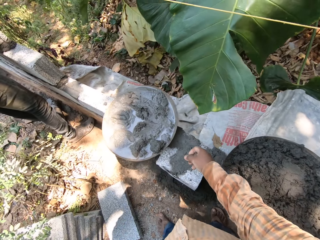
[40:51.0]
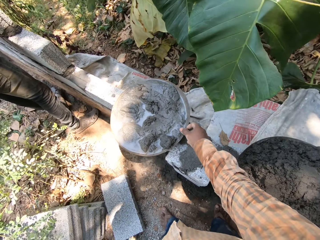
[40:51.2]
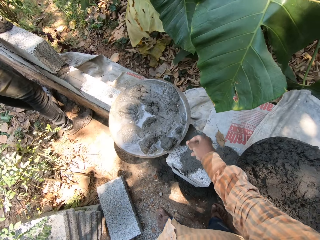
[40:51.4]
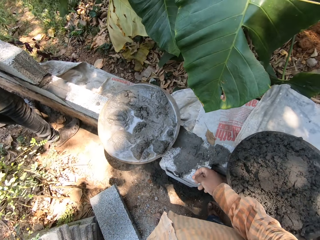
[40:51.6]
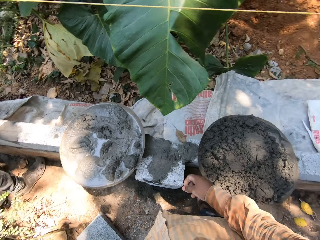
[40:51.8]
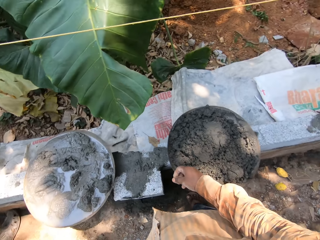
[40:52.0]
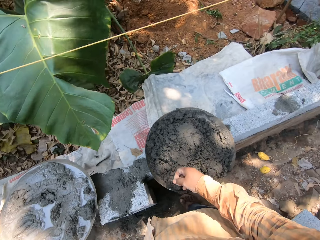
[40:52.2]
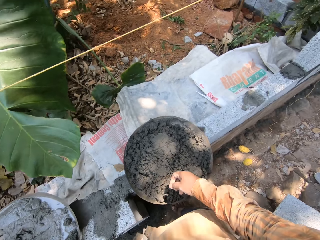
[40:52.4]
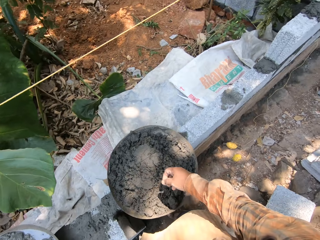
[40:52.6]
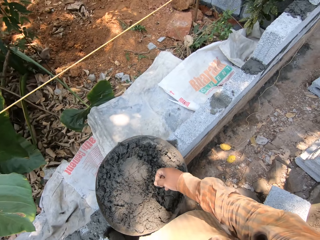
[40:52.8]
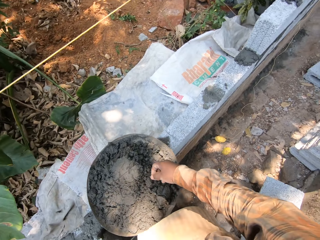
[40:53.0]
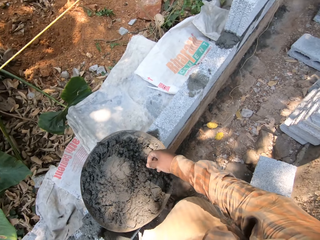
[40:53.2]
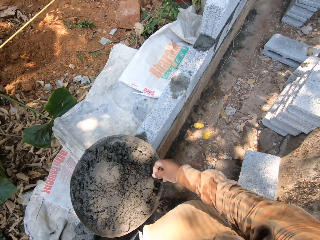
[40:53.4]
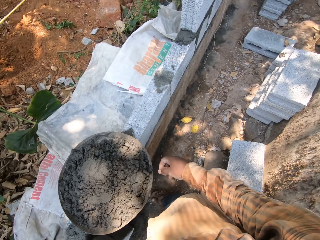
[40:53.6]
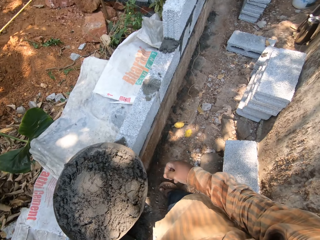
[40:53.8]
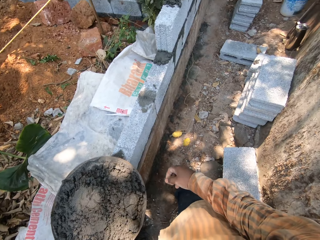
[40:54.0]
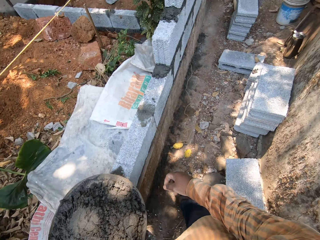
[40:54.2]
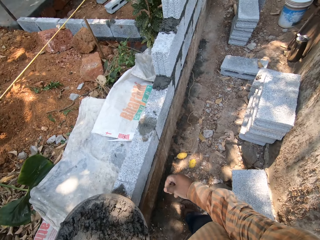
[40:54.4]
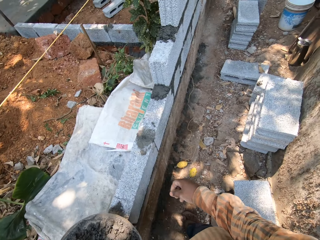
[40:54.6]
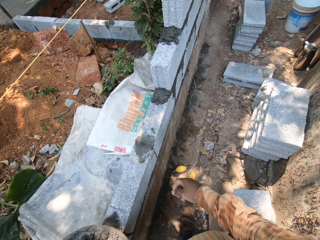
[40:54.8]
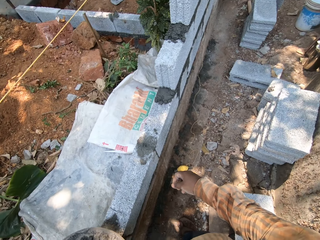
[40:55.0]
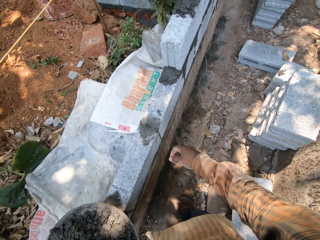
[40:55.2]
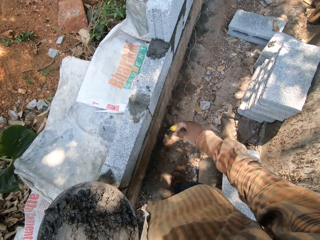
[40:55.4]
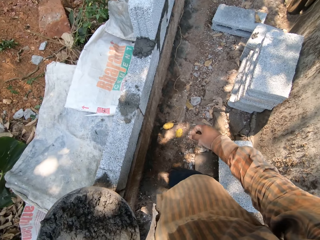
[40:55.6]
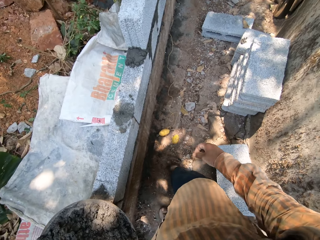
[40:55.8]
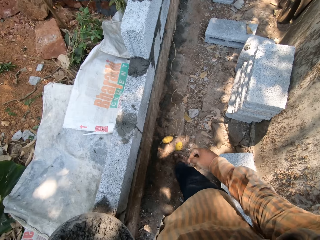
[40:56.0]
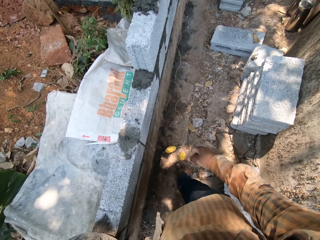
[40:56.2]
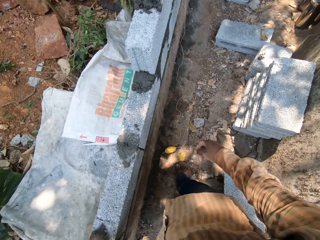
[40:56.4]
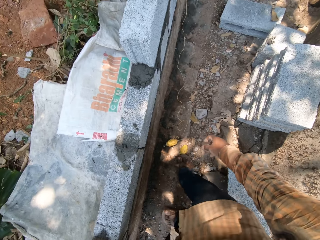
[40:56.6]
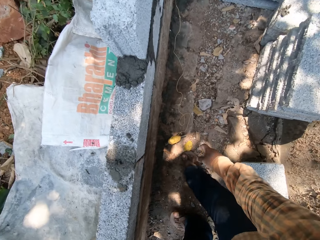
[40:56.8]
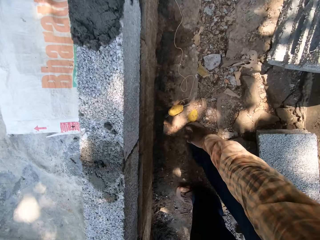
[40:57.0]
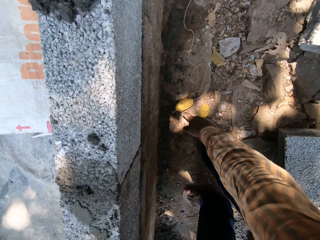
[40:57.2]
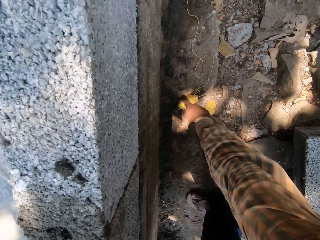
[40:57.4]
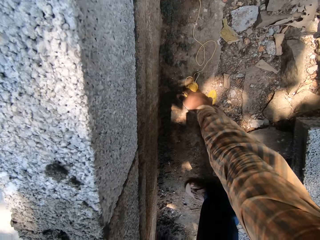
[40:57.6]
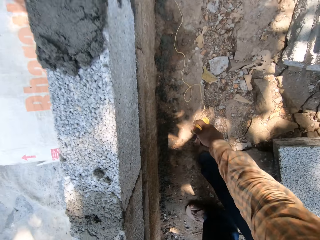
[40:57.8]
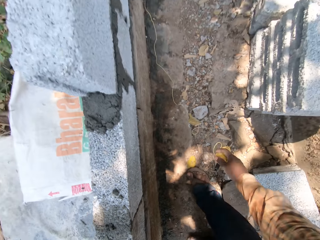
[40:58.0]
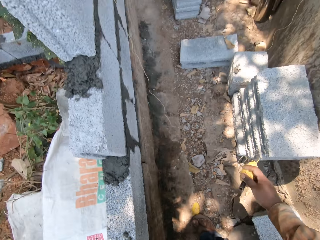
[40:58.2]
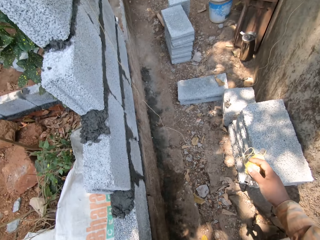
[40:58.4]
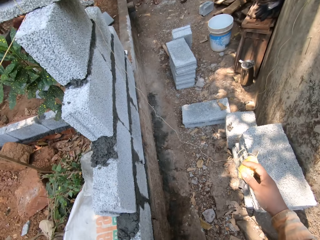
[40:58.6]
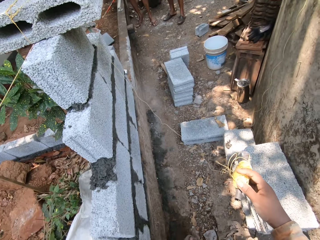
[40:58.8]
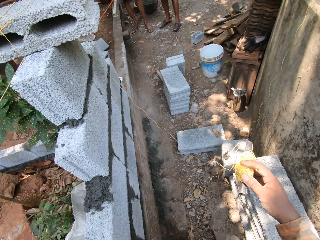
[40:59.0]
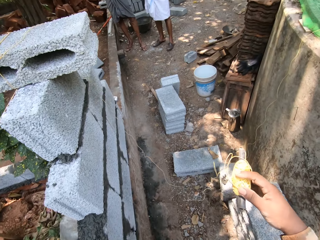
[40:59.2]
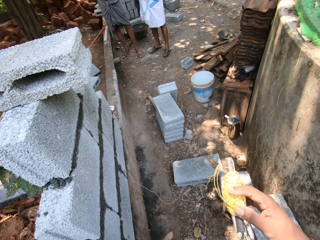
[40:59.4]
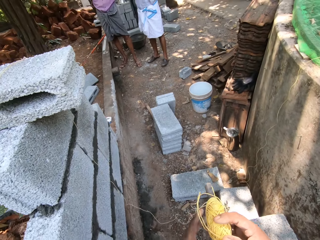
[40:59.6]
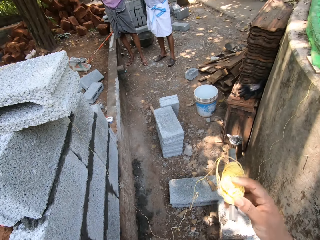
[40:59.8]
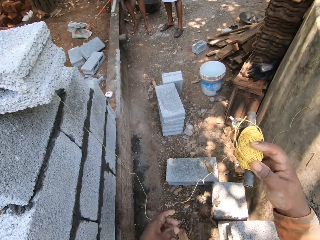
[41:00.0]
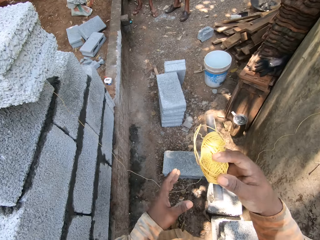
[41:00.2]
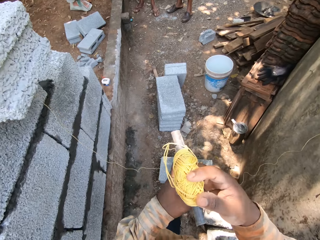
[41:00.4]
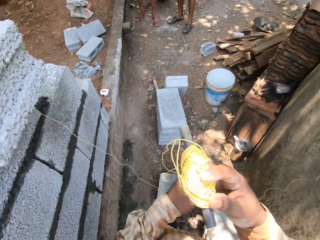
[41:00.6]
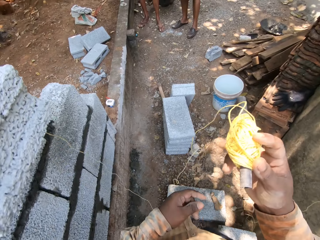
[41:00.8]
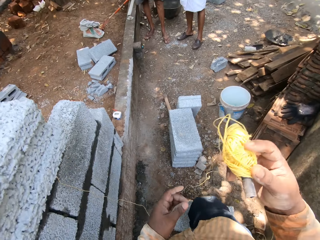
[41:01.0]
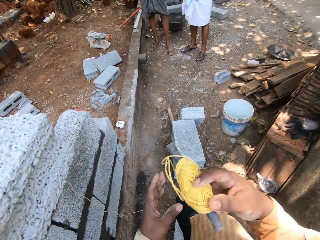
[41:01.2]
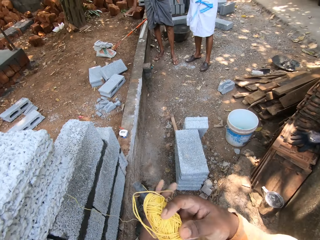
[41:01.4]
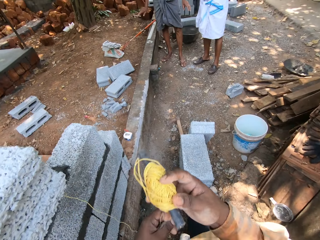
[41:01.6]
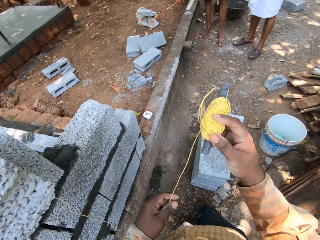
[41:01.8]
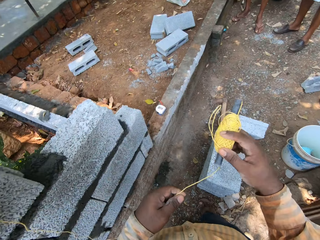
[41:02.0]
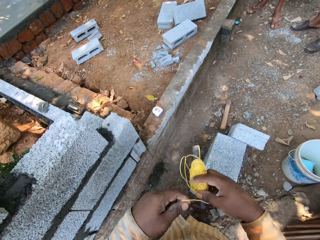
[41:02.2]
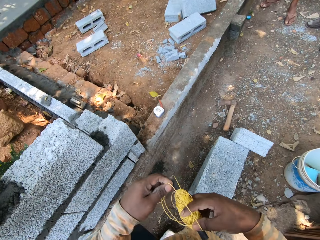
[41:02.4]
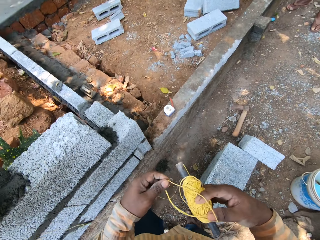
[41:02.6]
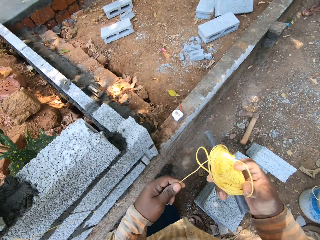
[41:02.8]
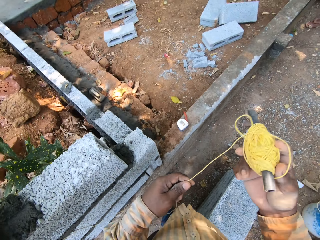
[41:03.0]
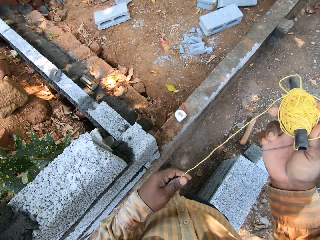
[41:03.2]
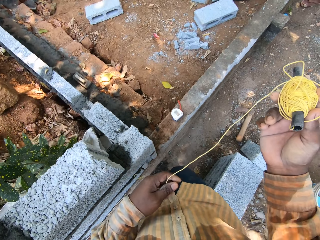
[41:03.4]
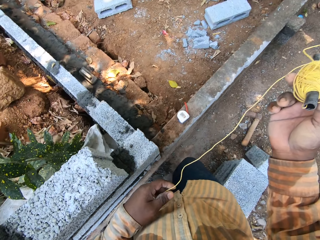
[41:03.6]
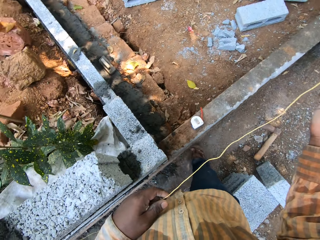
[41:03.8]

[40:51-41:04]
The camera wearer tosses the lump of mortar into the headpan on the wall with his right hand. He stands on the ground. He takes a roll of builders line from the ground with his right hand. He walks on the ground. He holds the string from the builders line in his right hand with his left hand. He wraps the string in his left hand around the roll of builders line in his right hand.

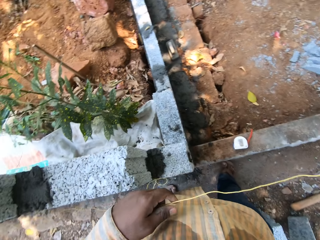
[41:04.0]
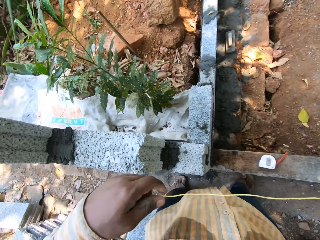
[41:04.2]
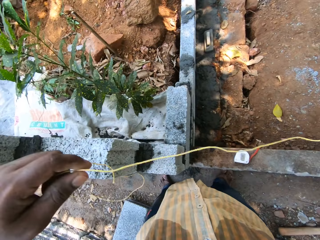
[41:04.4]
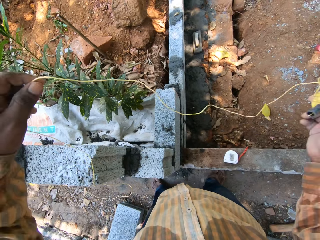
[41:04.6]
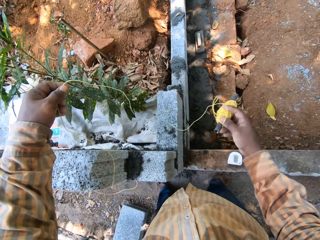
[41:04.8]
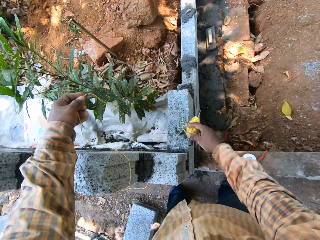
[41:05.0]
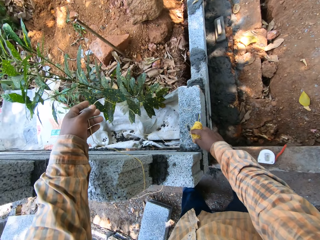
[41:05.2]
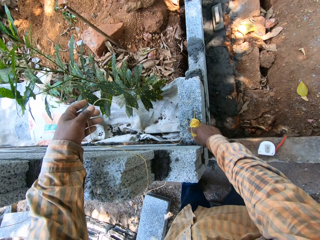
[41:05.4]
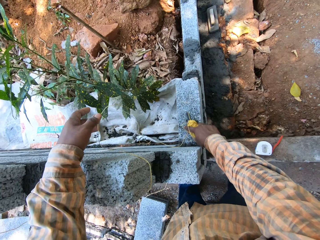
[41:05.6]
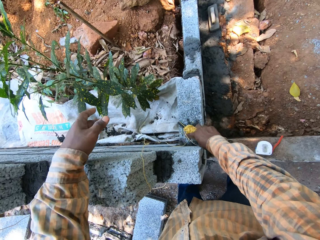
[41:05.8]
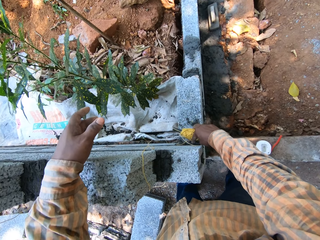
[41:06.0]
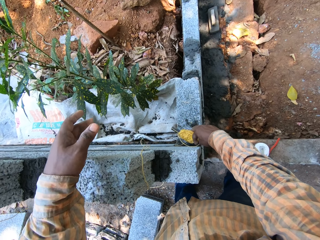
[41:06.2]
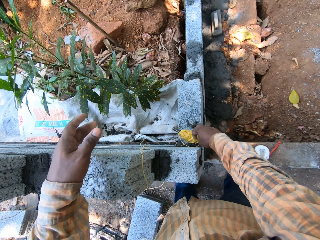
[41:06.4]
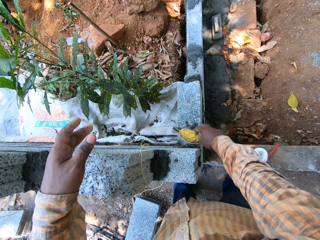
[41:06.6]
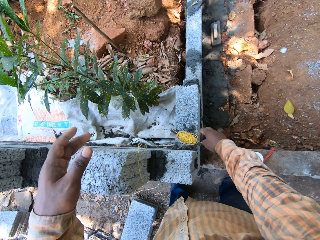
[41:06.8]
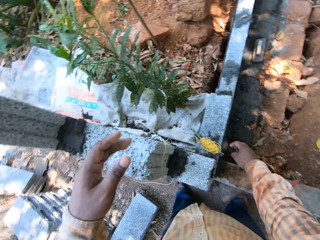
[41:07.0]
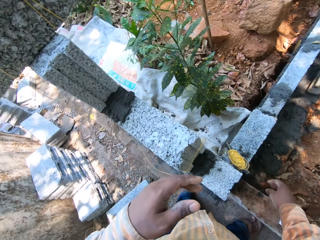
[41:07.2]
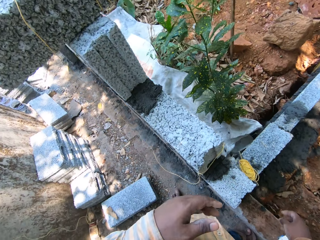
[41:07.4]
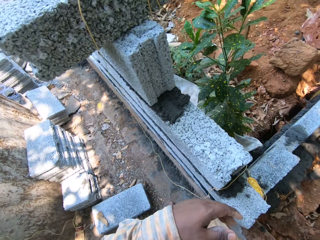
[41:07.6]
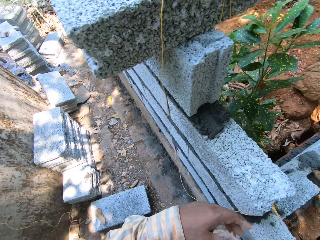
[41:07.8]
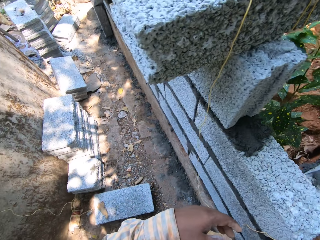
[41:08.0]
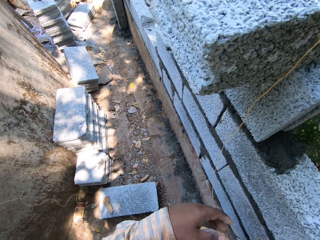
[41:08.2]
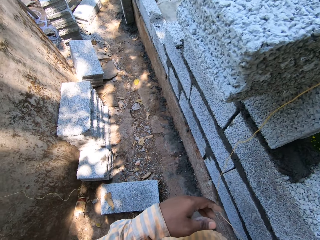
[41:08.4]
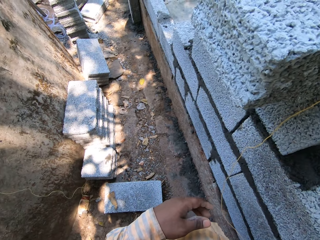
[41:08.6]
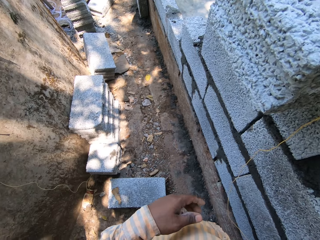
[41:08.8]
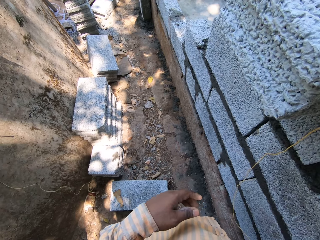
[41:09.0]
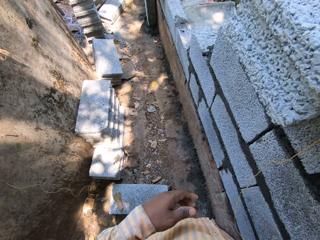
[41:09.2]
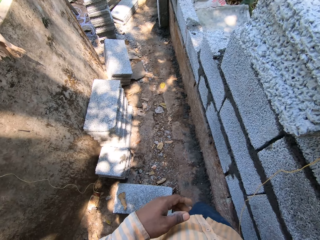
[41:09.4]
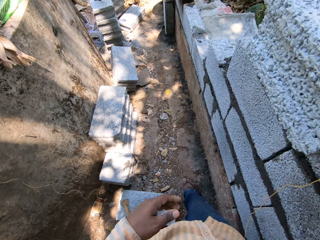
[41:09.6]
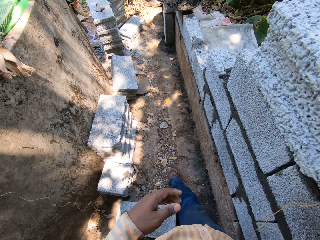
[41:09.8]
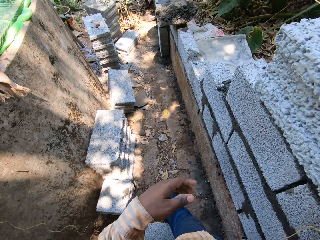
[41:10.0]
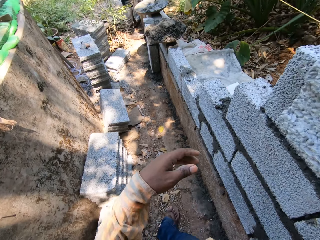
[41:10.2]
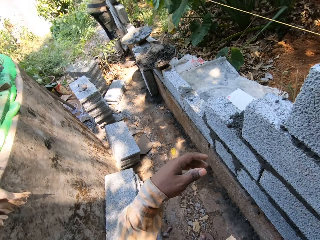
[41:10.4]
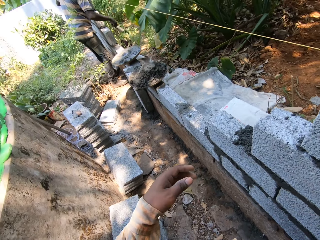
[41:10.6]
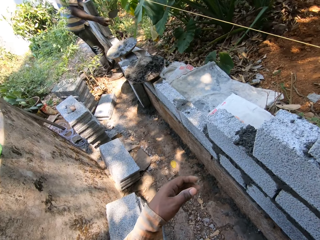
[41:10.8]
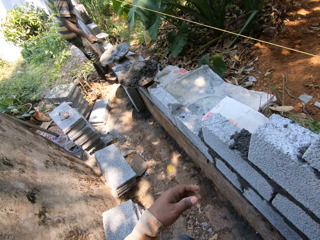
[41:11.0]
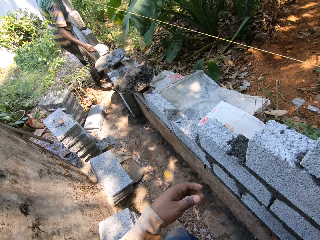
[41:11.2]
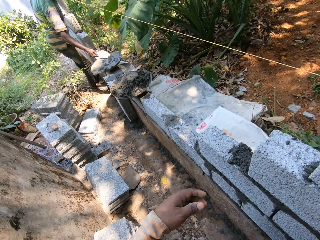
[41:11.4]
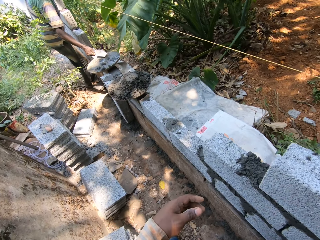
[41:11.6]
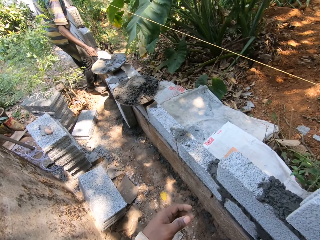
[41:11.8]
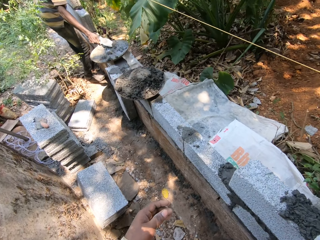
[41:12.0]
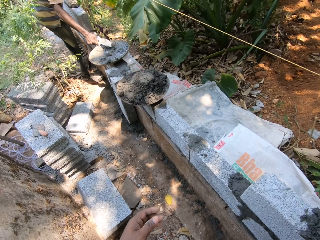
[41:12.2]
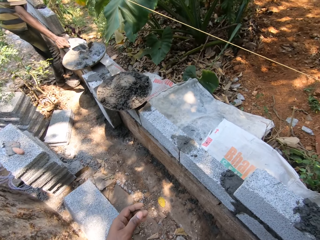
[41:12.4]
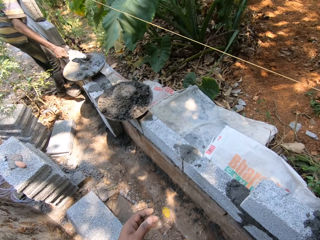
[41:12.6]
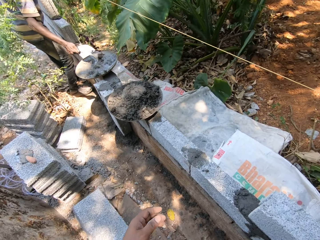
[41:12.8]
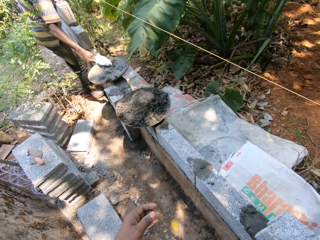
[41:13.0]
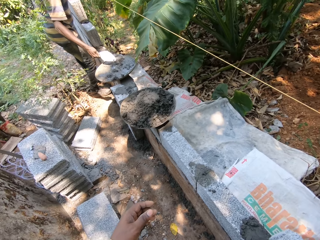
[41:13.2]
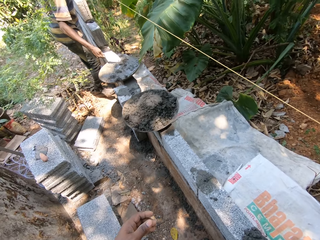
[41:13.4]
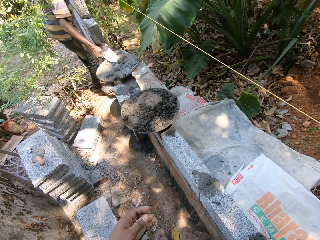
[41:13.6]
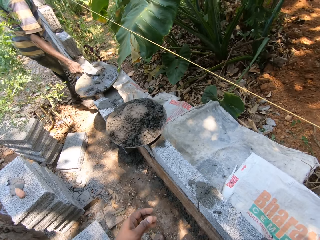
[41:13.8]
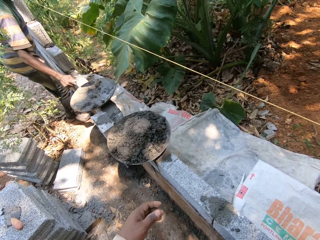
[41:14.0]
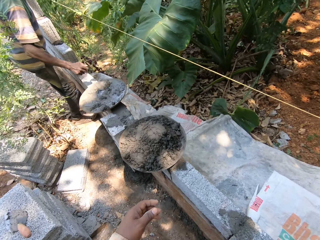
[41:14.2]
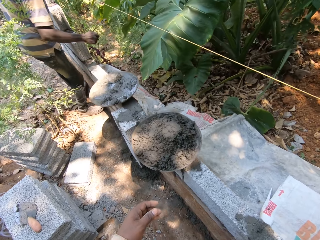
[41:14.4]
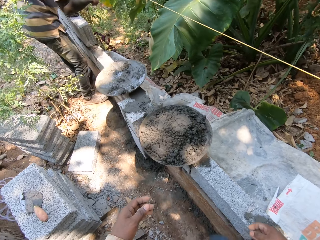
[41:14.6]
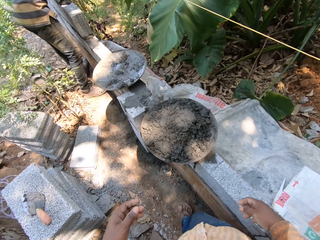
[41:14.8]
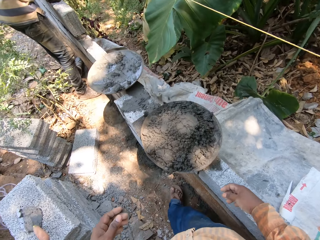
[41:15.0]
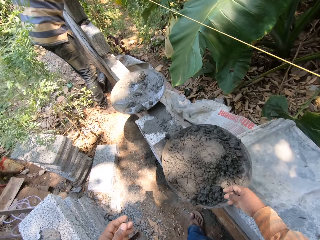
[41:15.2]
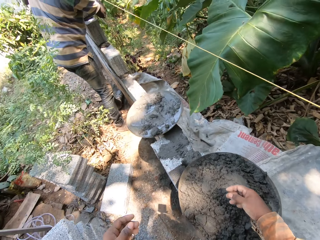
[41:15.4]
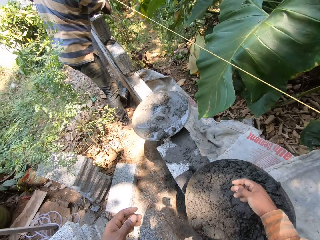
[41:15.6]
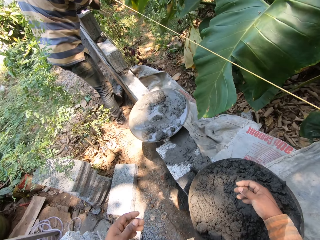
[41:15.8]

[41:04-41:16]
The camera wearer stands on the ground. He puts the builders line on the wall with his right hand. He stands on the ground. He walks on the ground. A man mixes the mortar in the headpan on the wall with the bricklayer's trowel in his right hand. The man takes mortar from the headpan on the wall with the bricklayer's trowel in his right hand.
